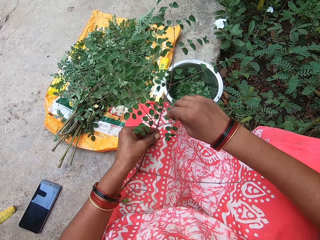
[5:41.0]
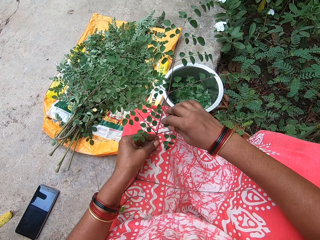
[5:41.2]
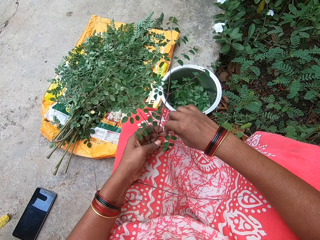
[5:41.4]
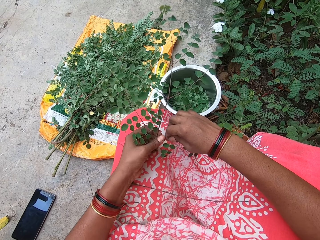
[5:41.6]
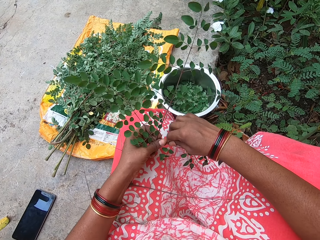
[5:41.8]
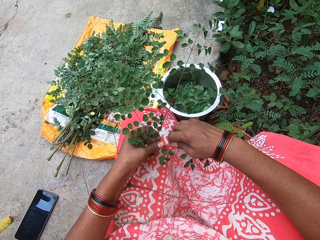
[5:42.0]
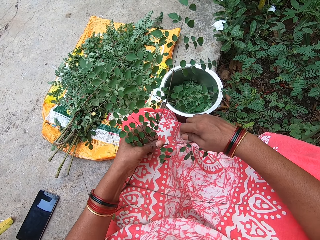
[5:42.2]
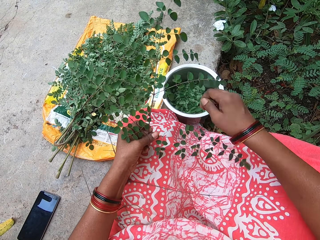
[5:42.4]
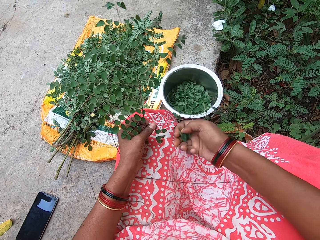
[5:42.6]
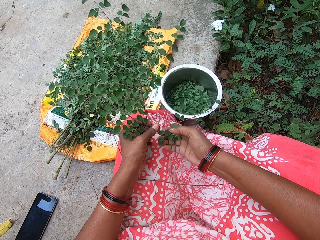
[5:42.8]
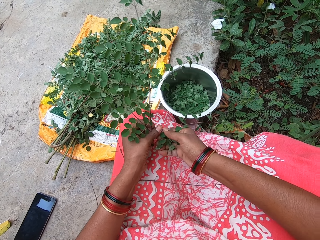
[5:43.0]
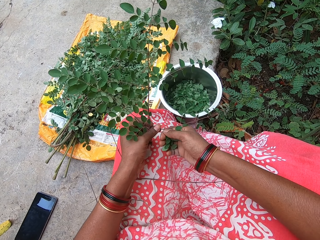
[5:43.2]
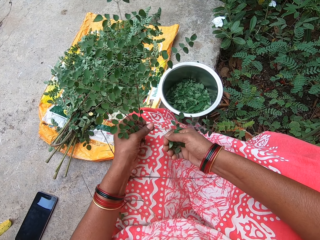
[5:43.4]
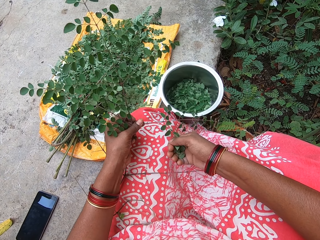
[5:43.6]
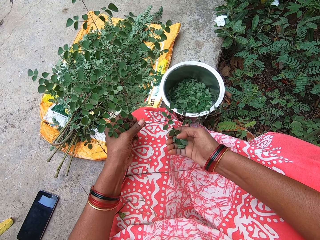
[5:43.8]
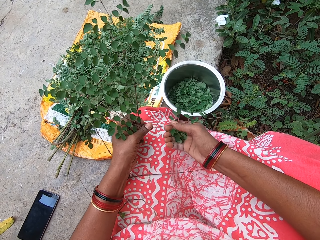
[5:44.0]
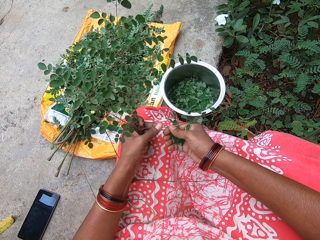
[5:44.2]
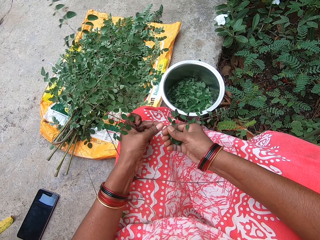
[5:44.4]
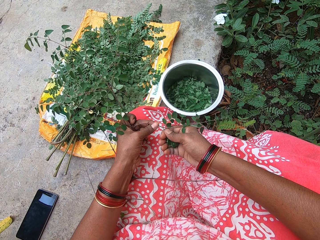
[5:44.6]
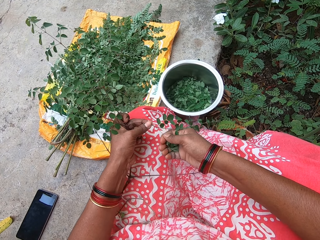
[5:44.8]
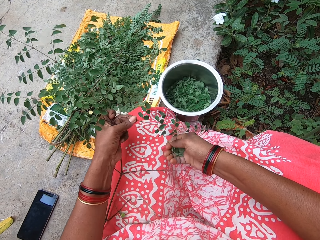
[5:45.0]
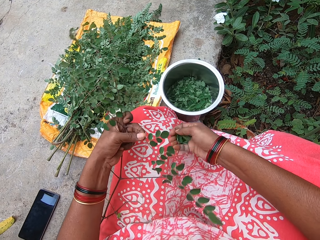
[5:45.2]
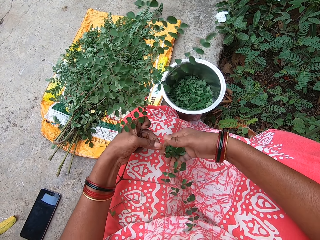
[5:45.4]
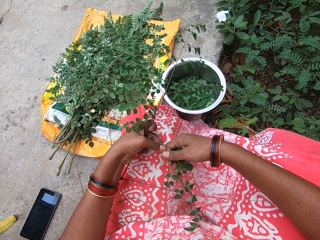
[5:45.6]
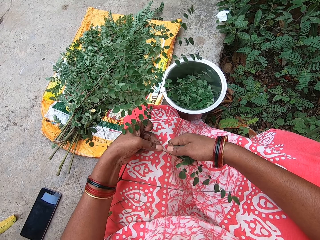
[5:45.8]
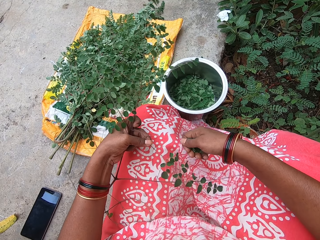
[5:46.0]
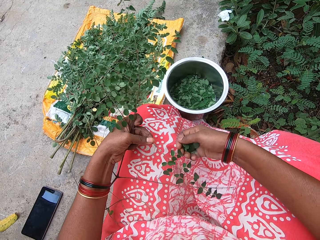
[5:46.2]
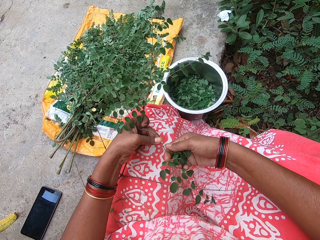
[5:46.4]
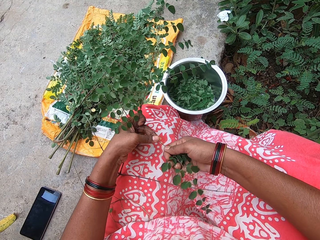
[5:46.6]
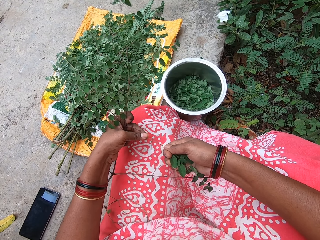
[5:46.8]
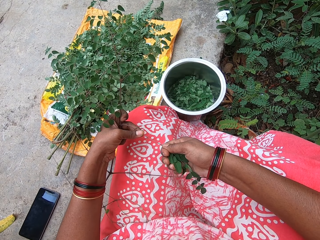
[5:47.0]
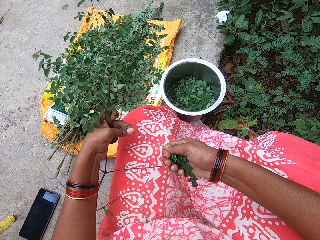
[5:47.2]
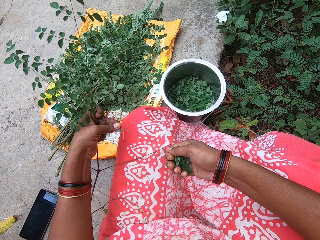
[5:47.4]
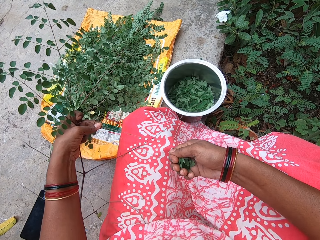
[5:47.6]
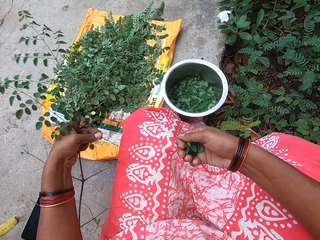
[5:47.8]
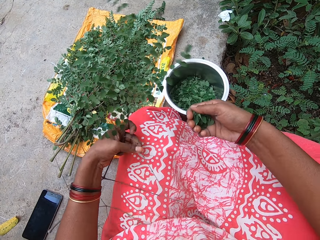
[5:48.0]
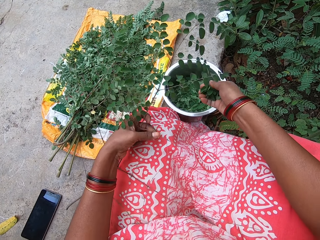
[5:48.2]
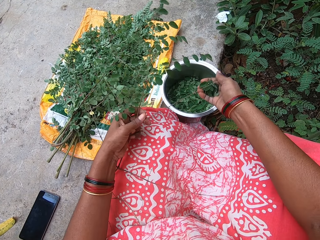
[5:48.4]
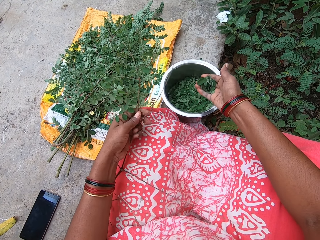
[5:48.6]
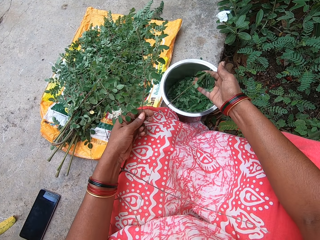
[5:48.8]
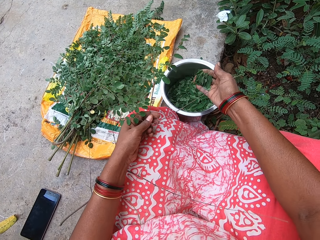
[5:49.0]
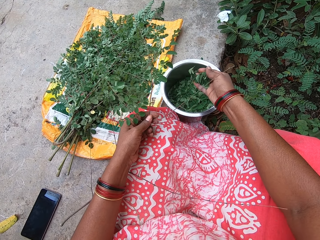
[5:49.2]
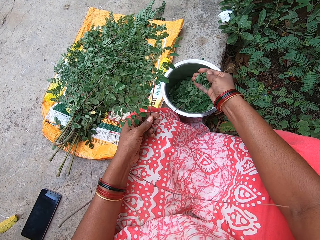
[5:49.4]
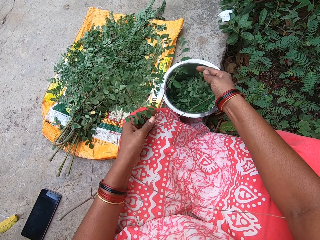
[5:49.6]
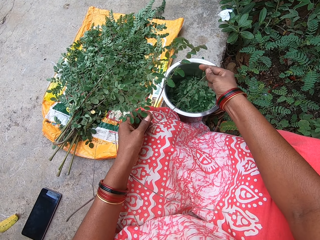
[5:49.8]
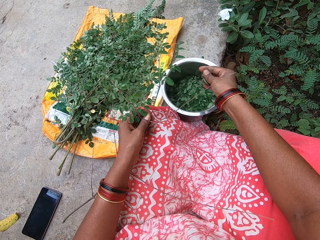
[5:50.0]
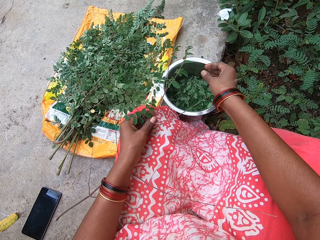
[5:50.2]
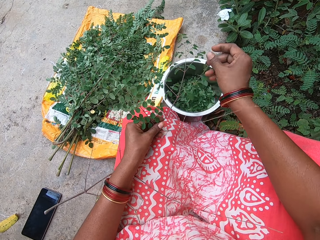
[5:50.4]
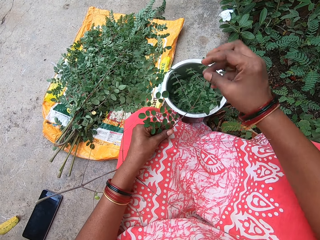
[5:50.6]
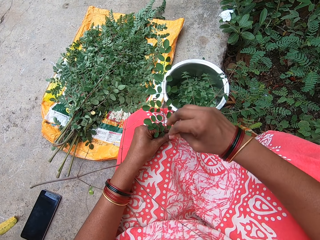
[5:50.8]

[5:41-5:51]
The camera wearer picks the stem. She removes the vegetables from the stick with her right hand. She puts the vegetable in her right hand into the plate. She removes the vegetables from the stick with her right hand. She puts the vegetable in her right hand into the plate.

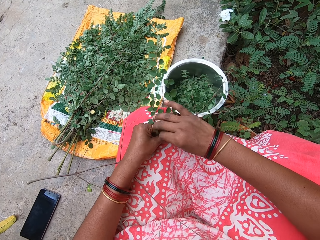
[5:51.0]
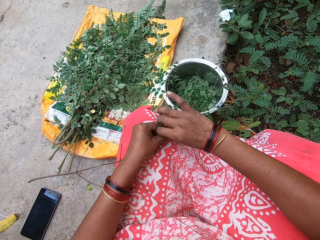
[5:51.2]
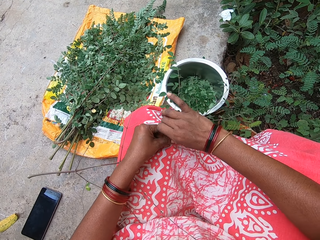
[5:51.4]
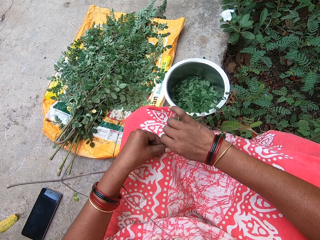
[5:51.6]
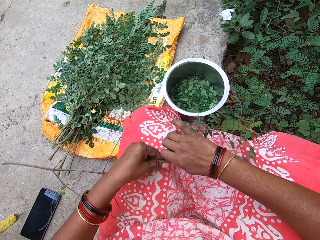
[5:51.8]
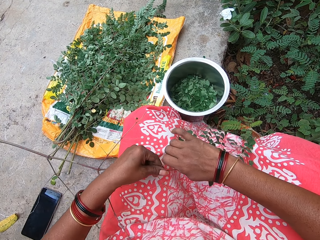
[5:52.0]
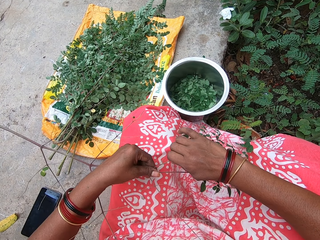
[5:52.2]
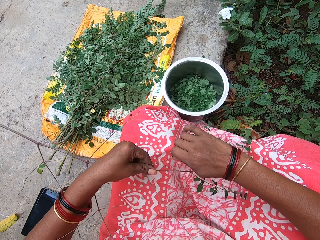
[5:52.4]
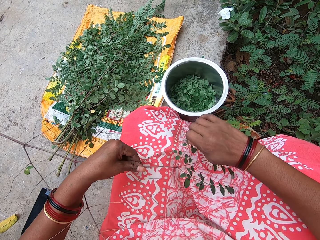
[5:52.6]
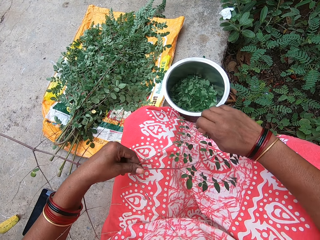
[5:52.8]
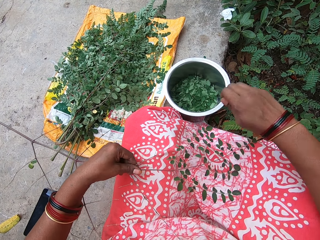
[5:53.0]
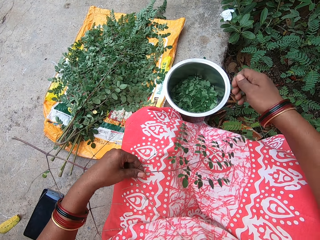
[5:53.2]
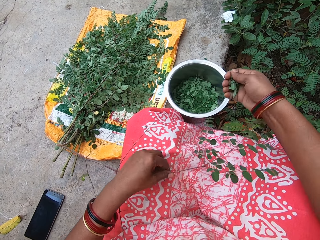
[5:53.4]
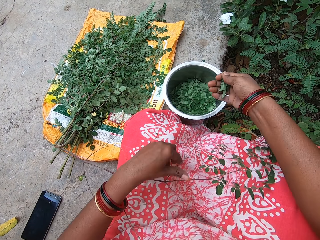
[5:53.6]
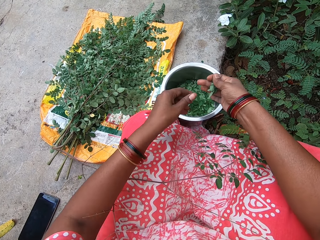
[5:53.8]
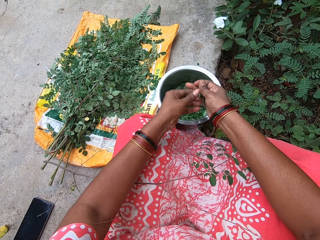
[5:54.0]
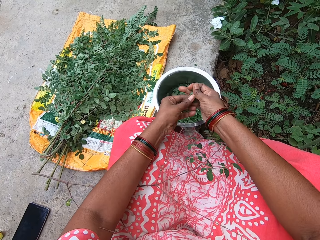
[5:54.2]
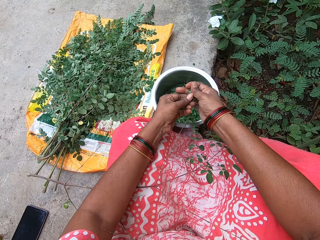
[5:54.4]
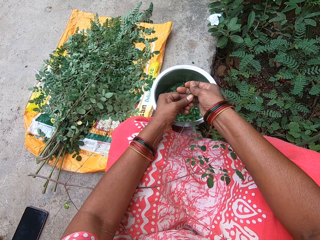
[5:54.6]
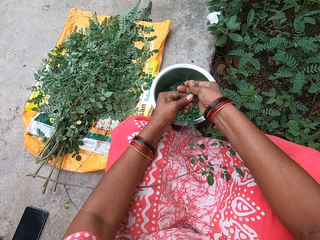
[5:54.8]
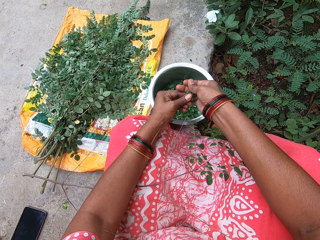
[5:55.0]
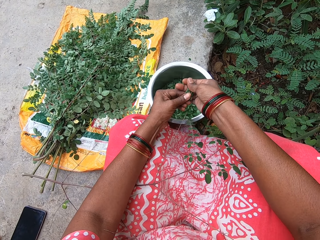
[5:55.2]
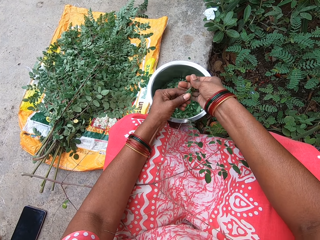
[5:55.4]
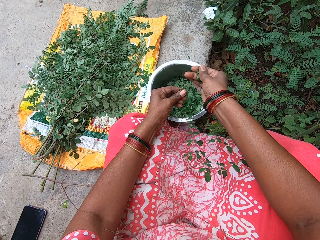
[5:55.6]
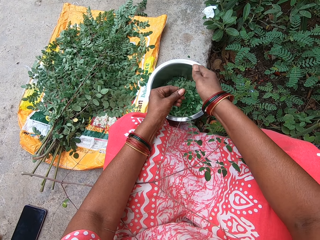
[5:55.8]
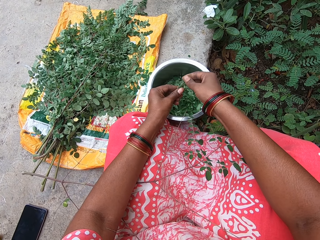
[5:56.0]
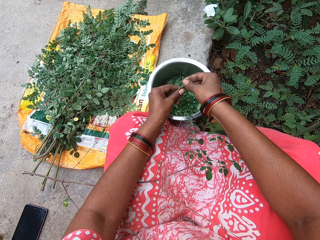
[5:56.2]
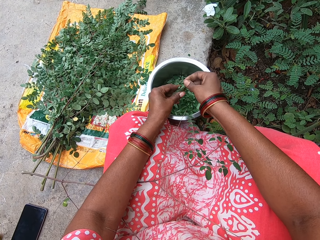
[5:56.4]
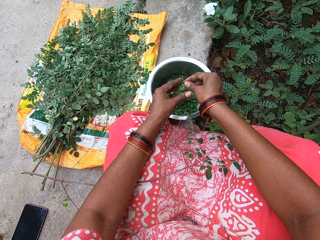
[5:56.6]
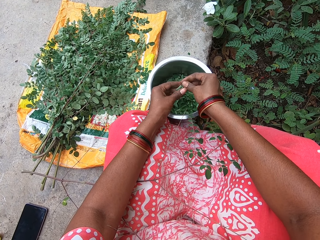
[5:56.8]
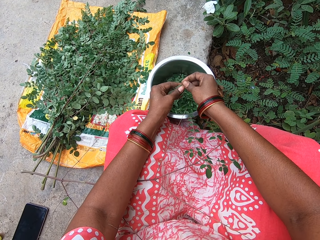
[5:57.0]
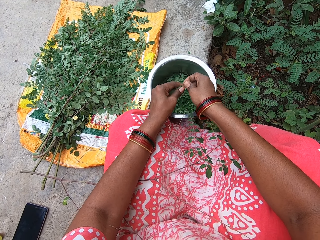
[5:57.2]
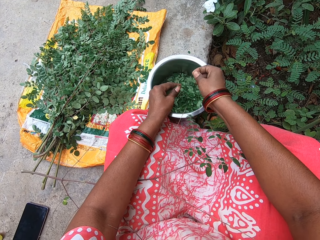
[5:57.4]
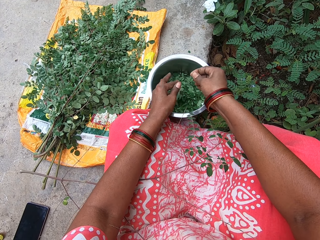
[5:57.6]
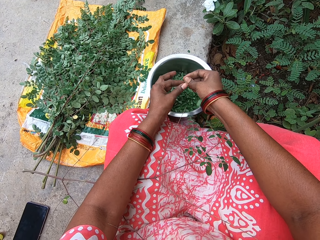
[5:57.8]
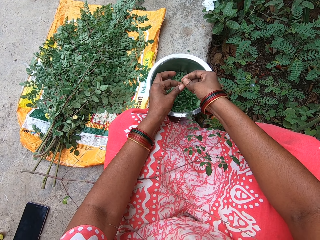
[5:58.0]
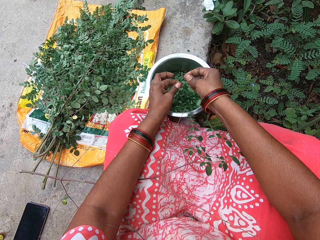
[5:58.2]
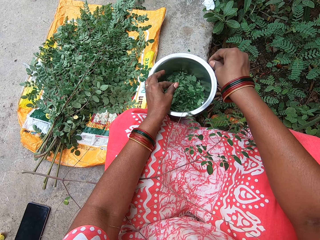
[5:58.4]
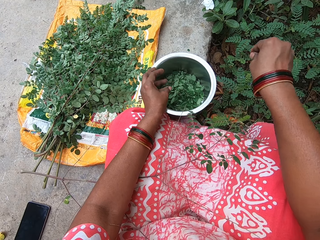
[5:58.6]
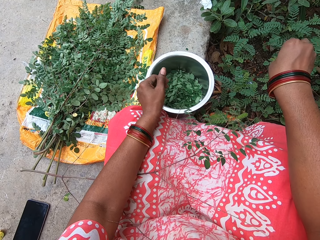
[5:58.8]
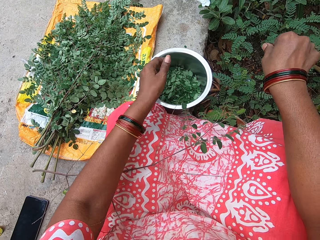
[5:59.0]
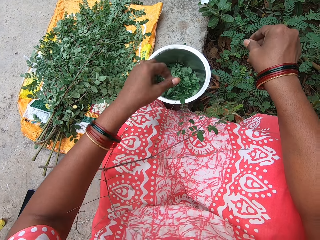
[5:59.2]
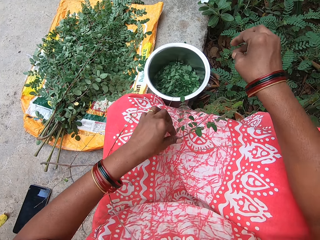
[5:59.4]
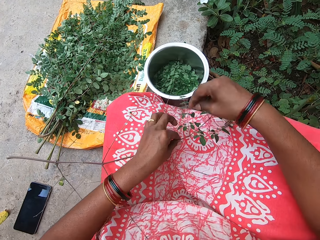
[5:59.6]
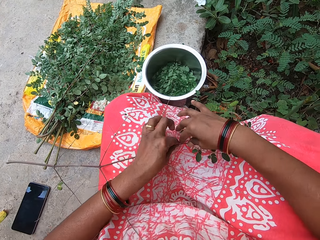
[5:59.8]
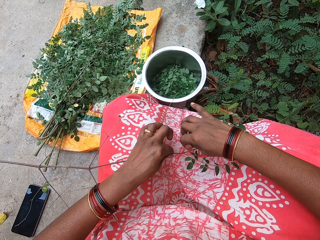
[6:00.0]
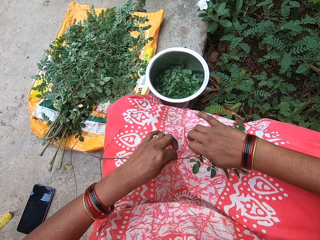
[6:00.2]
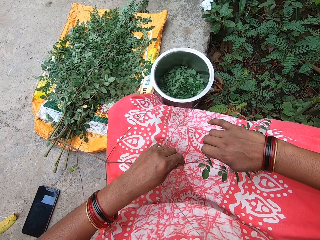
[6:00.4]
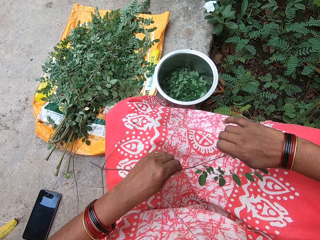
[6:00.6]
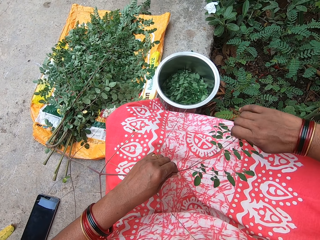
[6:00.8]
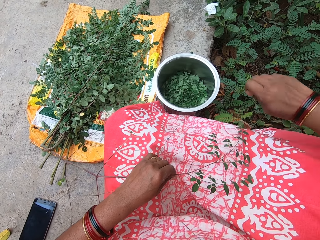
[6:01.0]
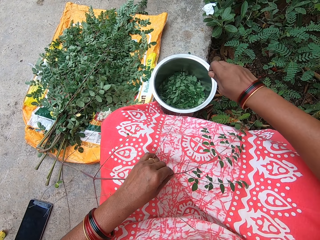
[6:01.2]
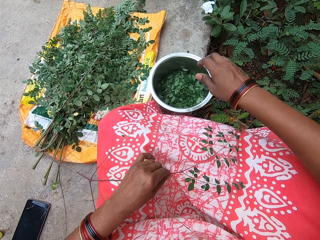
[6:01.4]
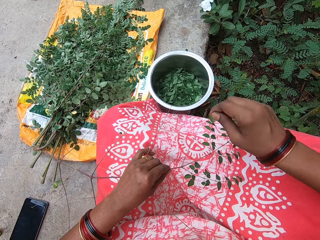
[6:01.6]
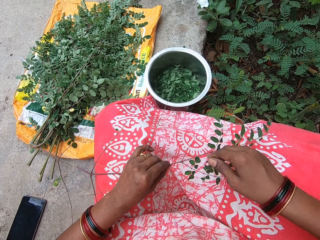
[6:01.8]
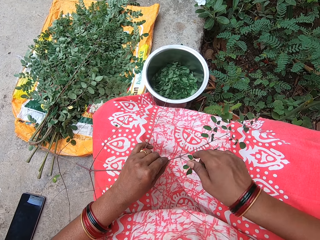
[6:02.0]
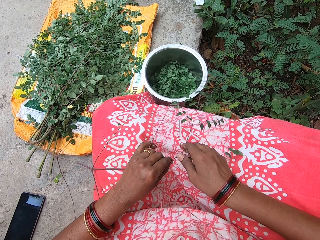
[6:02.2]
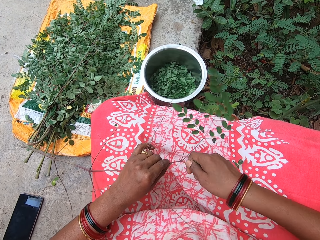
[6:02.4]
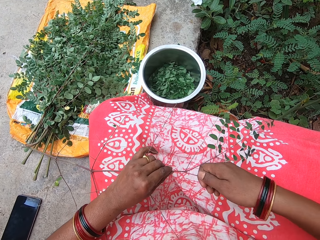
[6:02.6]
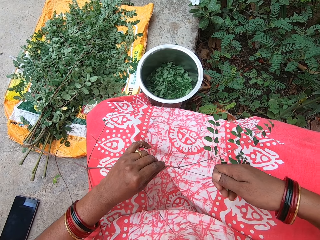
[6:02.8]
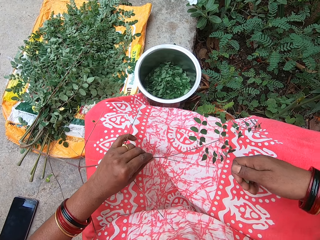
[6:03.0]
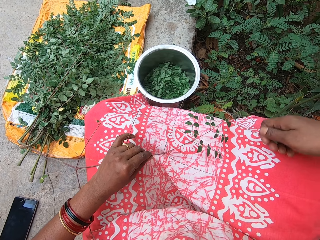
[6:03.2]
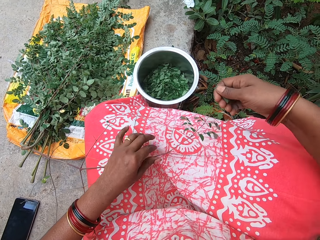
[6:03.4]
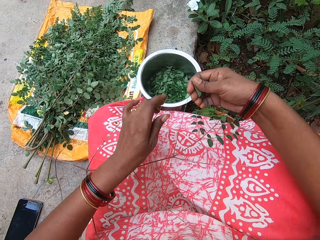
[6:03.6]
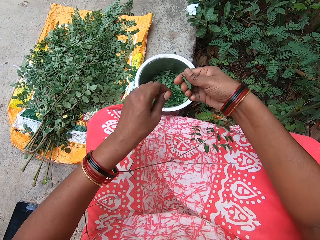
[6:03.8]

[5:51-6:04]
The camera wearer removes the vegetables from the stick with her right hand. She puts the vegetable in her right hand into the plate. She removes the vegetables from the stick with her right hand. She puts the vegetable in her right hand into the plate. She removes the vegetables from the stick with her right hand.
